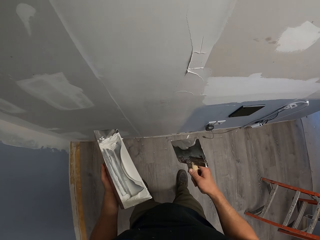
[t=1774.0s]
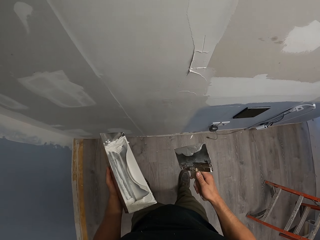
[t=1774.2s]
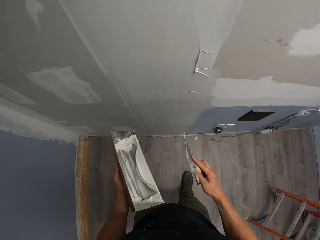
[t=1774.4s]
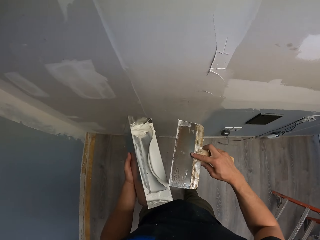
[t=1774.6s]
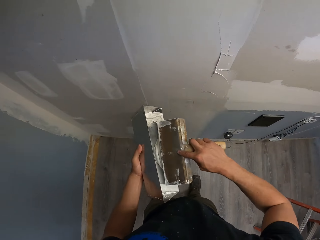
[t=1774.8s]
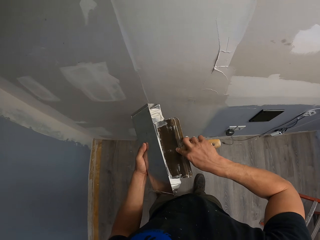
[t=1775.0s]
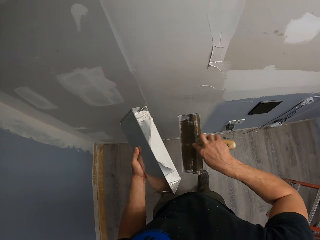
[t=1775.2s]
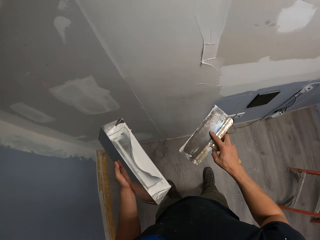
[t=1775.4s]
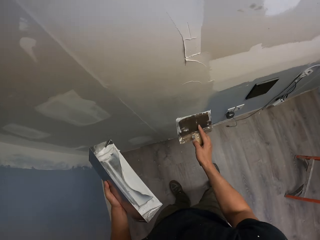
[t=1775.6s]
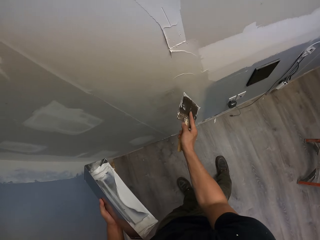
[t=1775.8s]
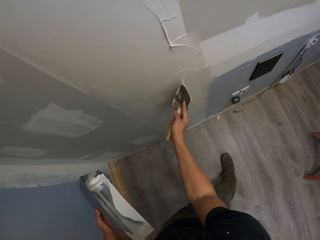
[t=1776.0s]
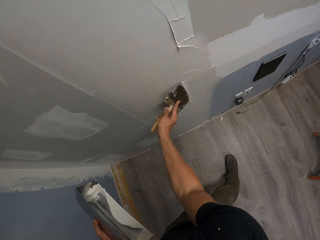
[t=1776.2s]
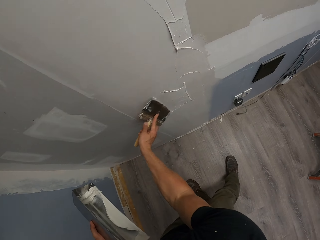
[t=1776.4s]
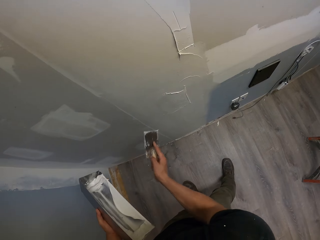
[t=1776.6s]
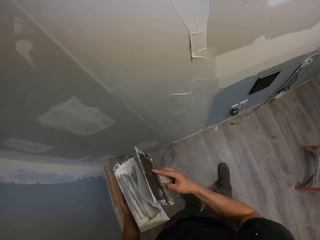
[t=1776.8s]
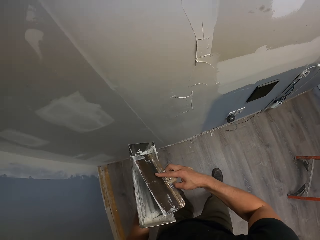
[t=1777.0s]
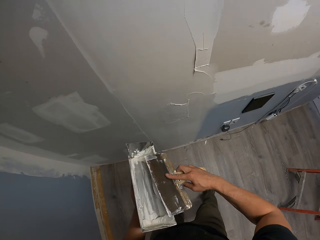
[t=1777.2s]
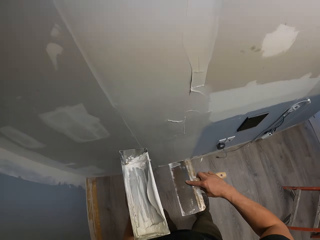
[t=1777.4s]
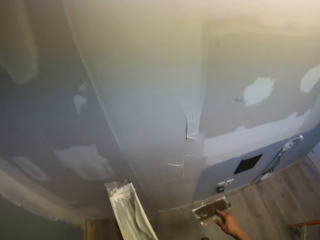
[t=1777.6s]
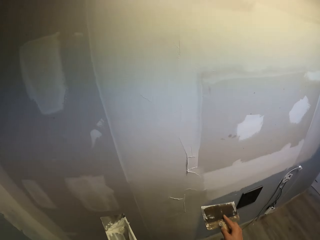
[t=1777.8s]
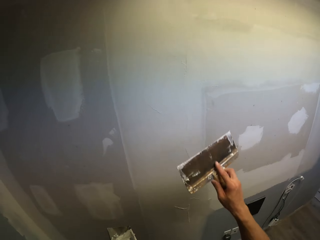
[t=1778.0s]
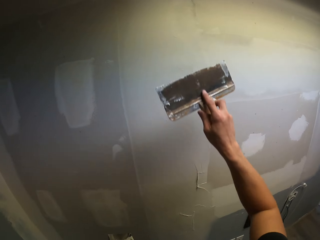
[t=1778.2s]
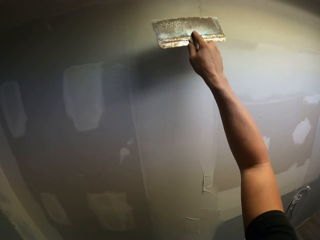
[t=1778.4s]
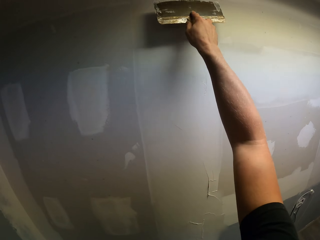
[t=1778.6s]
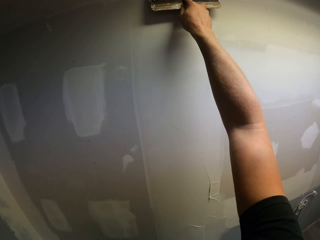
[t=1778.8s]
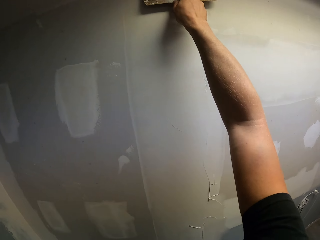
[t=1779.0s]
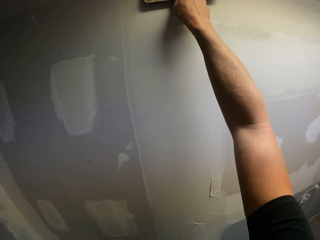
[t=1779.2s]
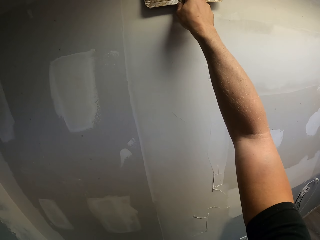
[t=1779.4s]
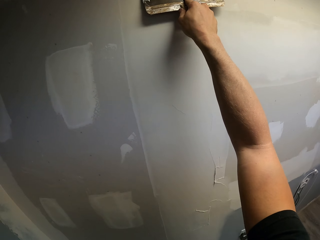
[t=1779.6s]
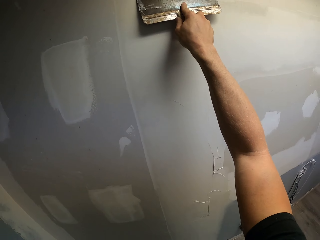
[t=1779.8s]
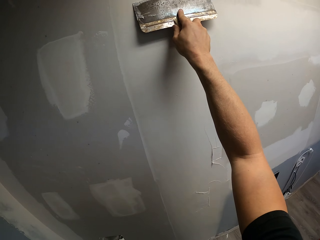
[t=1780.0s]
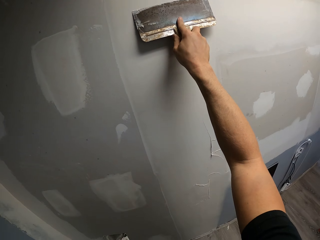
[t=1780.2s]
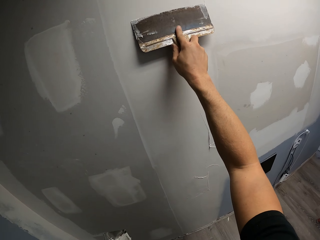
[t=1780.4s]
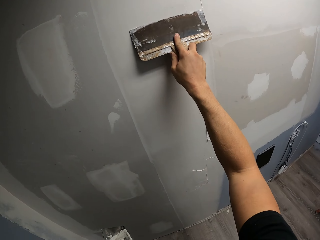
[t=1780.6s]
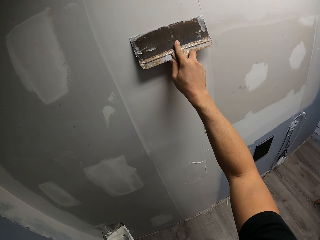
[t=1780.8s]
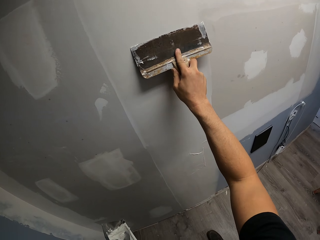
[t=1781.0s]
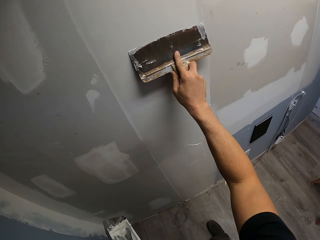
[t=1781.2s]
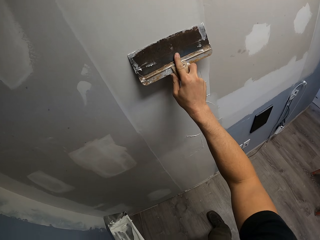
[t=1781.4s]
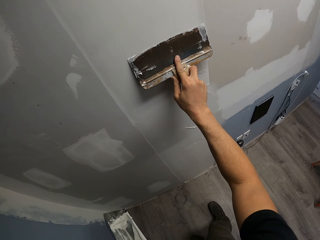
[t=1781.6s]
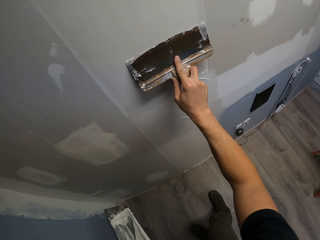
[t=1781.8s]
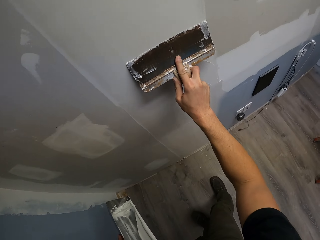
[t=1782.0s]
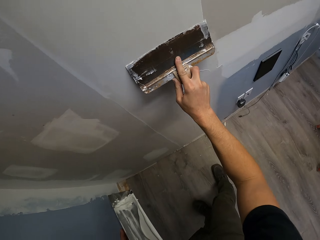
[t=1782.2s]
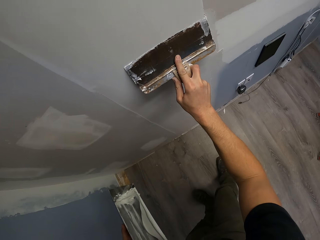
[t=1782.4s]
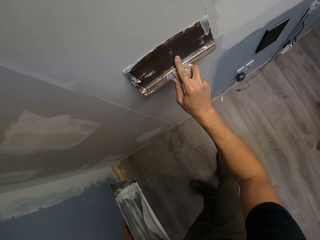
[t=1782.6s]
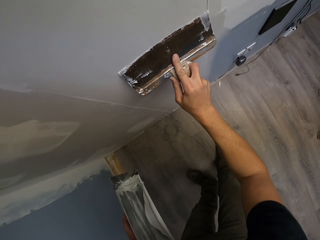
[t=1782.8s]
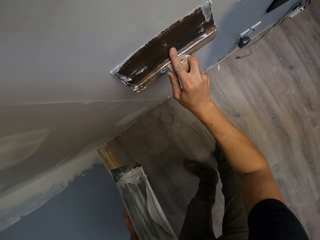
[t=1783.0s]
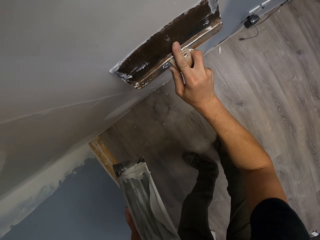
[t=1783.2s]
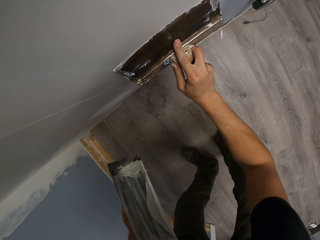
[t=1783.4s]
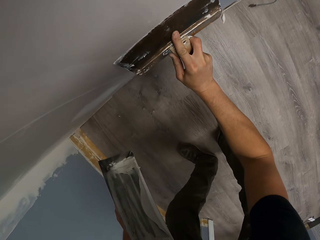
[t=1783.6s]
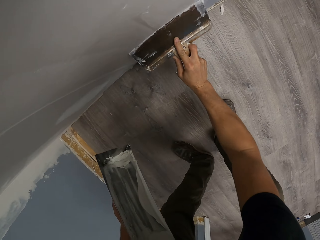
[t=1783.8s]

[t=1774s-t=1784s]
The camera wearer takes the filler or putty with the scraper from the tray. They spread the filler in the wall. They remove excess filler from the scraper. They spread the filler in the wall.

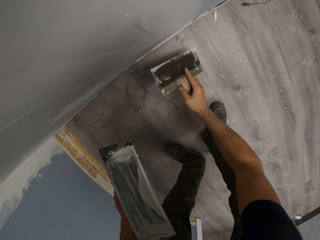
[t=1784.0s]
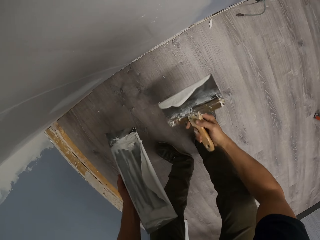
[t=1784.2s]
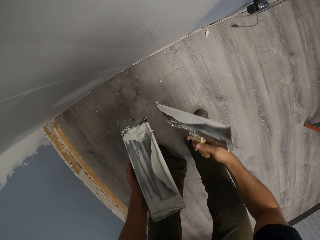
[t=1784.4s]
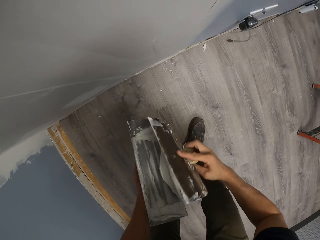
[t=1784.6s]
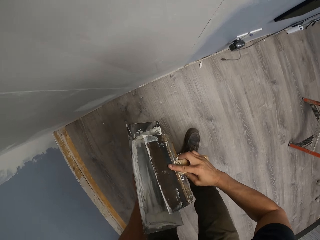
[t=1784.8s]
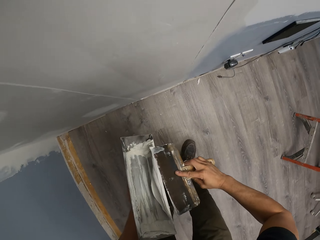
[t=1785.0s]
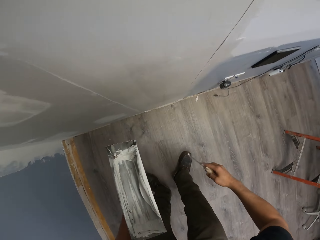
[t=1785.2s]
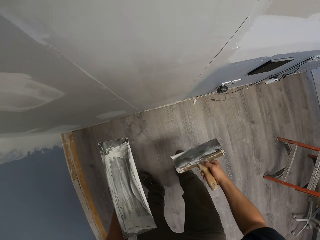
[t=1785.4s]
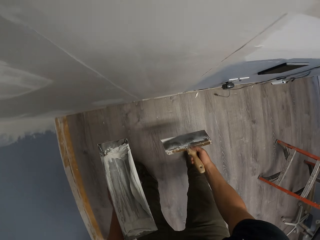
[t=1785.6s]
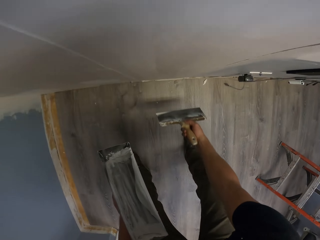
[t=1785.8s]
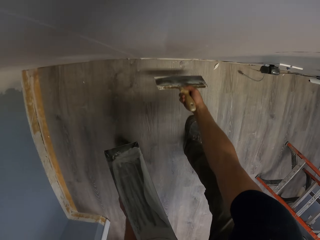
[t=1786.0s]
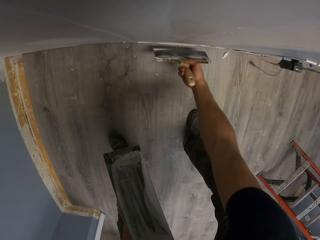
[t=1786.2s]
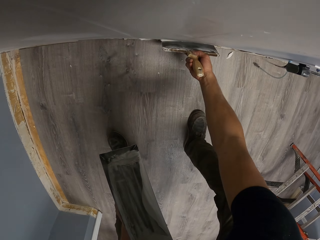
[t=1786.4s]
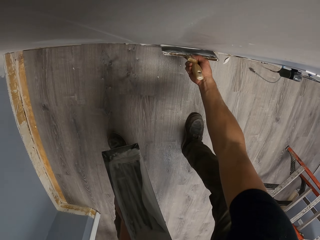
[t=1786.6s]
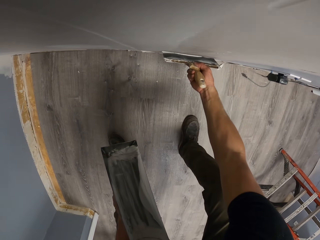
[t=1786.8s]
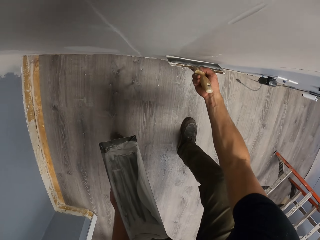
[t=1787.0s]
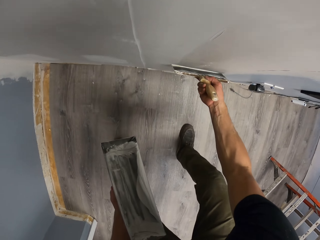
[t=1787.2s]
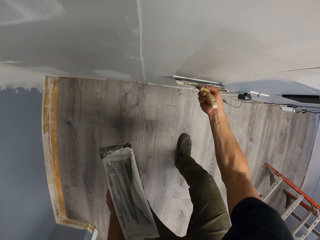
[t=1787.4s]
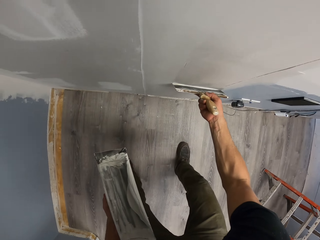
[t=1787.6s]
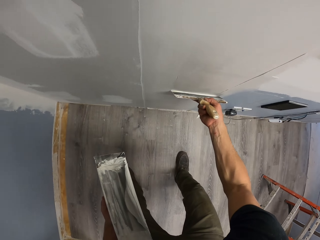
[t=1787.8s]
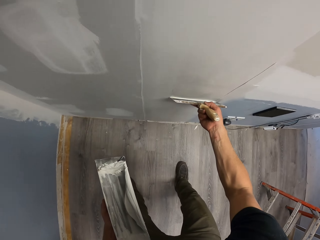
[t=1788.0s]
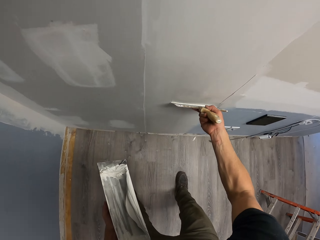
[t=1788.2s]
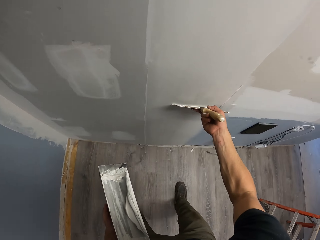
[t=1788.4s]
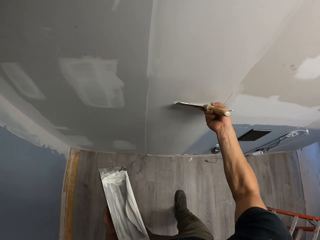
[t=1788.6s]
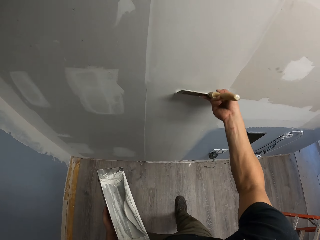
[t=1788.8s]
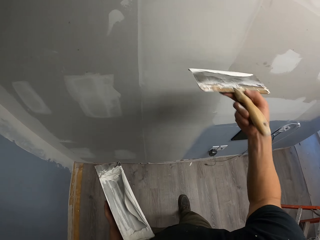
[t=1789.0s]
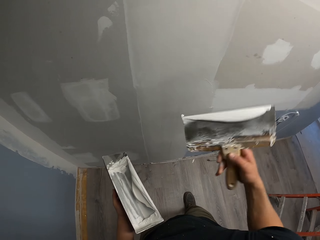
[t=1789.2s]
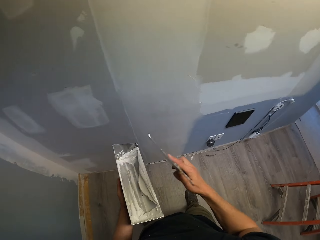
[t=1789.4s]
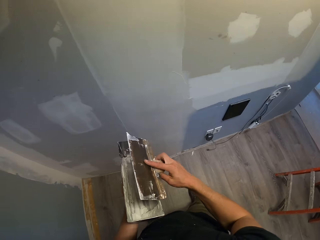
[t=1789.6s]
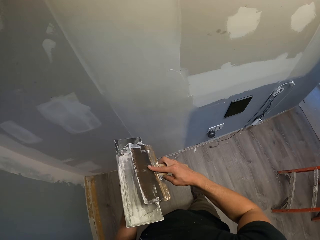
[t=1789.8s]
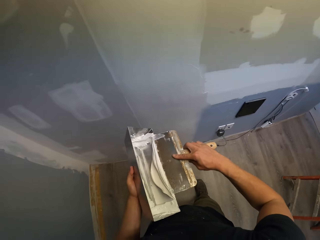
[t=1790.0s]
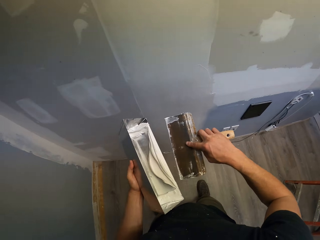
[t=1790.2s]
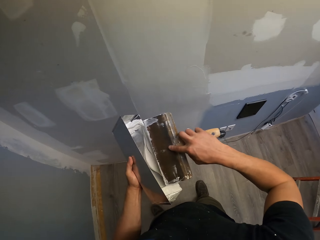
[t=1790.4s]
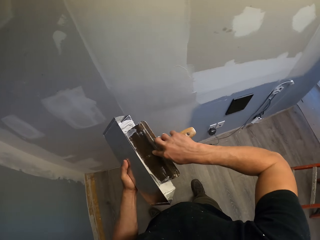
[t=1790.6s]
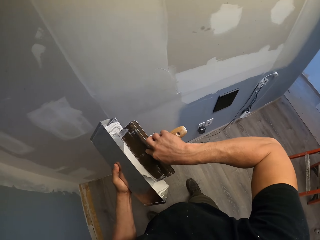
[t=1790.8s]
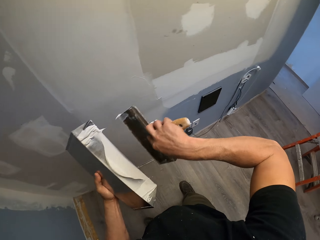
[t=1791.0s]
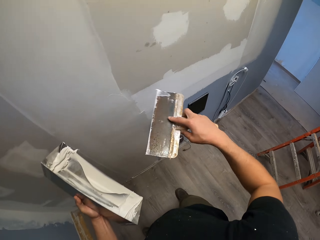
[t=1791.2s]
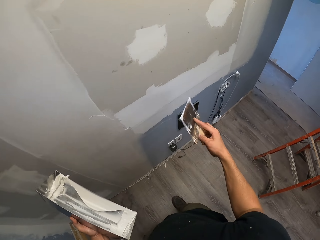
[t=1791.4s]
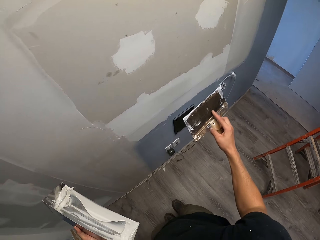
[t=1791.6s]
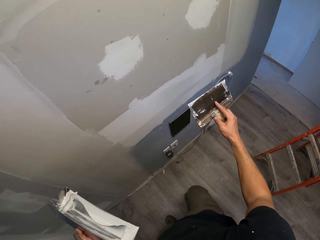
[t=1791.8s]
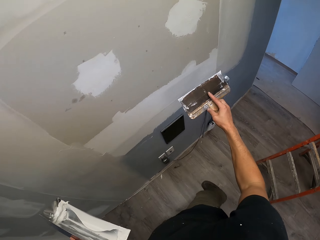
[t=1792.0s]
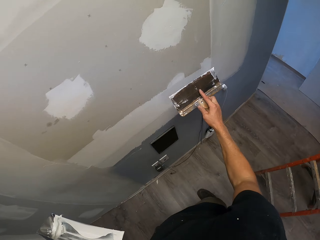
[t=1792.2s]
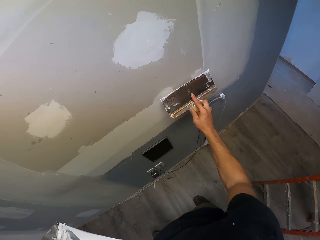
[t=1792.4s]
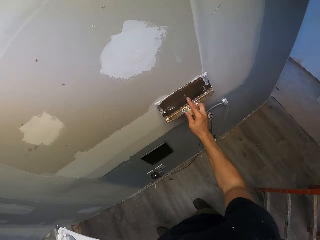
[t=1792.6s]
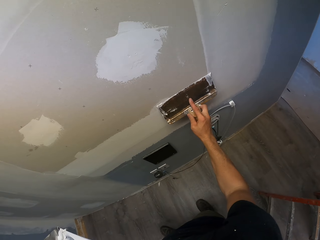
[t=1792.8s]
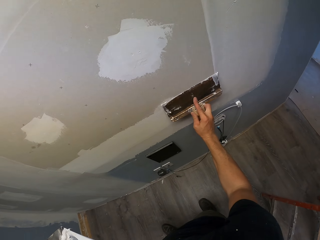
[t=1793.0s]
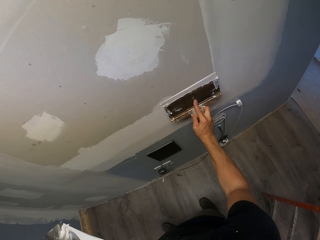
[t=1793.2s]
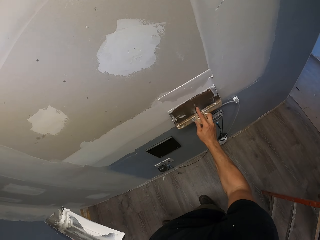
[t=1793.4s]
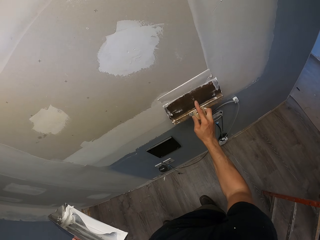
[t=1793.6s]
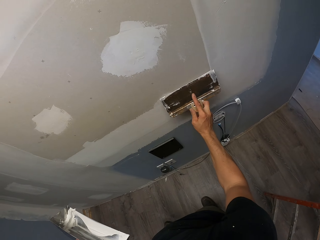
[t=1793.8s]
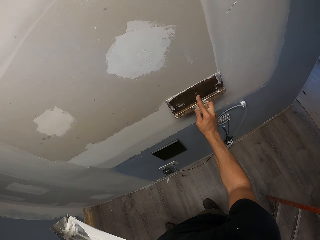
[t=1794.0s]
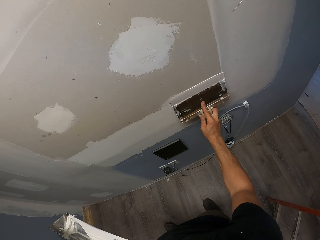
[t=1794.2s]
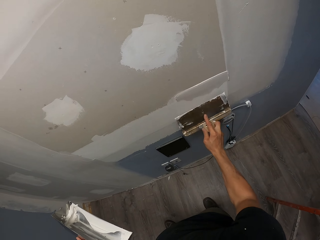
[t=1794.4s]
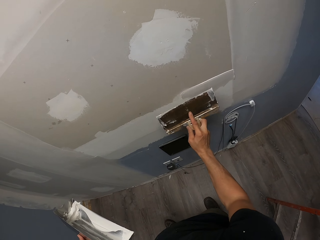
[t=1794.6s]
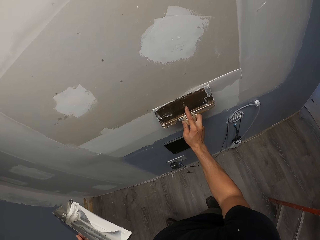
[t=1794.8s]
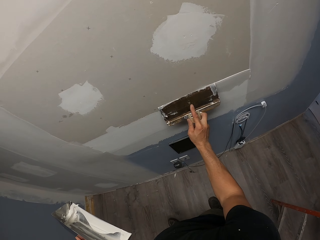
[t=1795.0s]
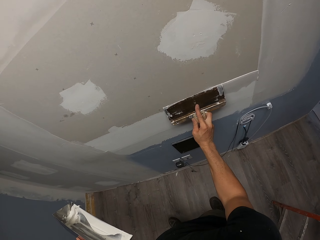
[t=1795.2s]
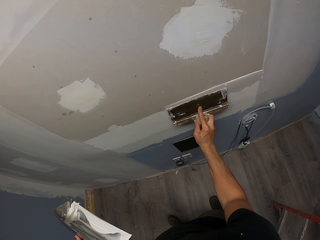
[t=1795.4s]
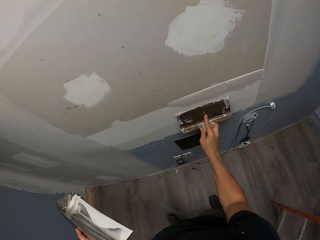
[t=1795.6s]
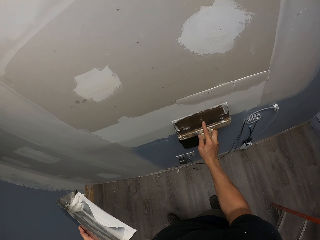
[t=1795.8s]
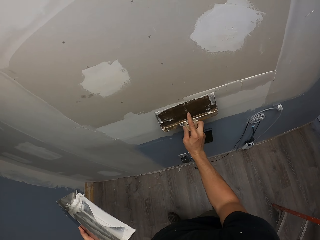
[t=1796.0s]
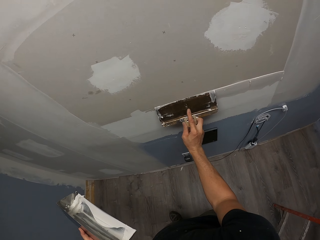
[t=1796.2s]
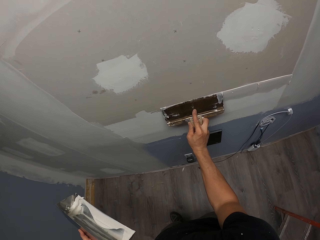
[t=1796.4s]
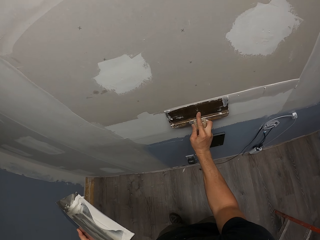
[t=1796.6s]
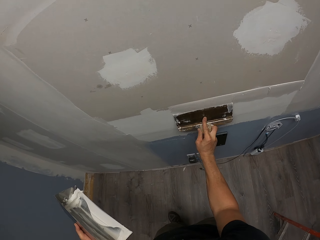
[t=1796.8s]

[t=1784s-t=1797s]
The camera wearer removes excess filler or putty from the scraper. They spread the filler in the wall. They put the putty in the tray. They remove excess filler from the scraper. They take the filler with the scraper. They spread the filler in the wall.
